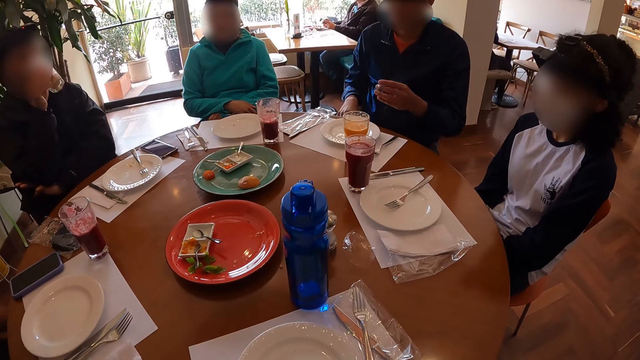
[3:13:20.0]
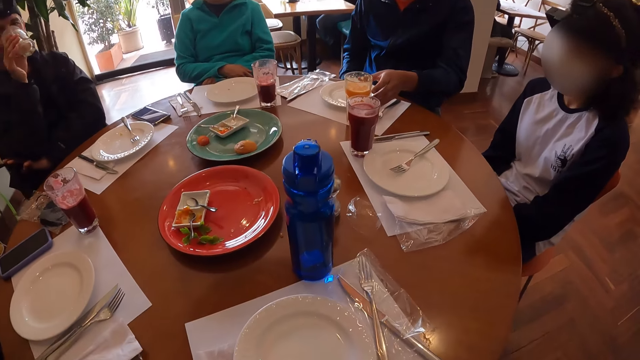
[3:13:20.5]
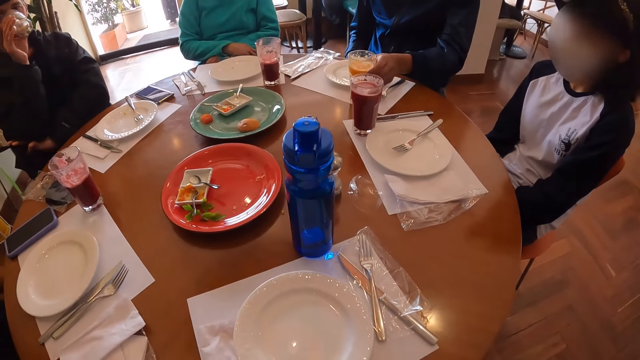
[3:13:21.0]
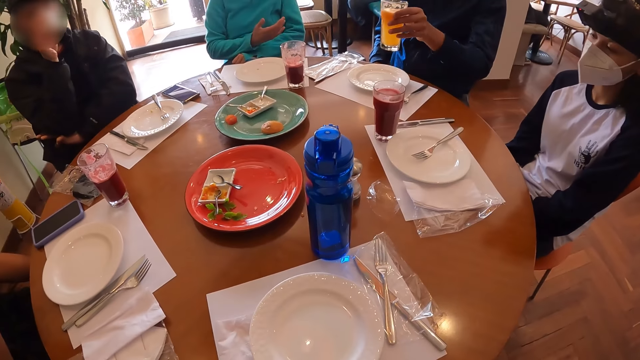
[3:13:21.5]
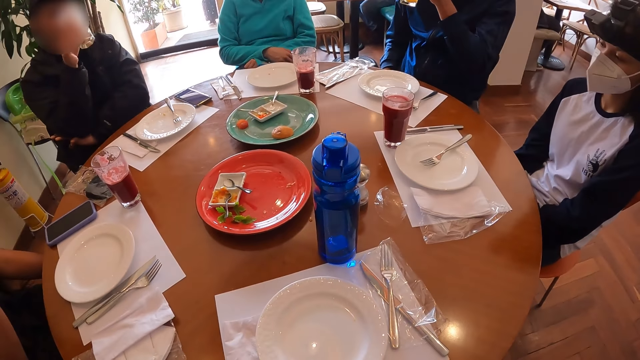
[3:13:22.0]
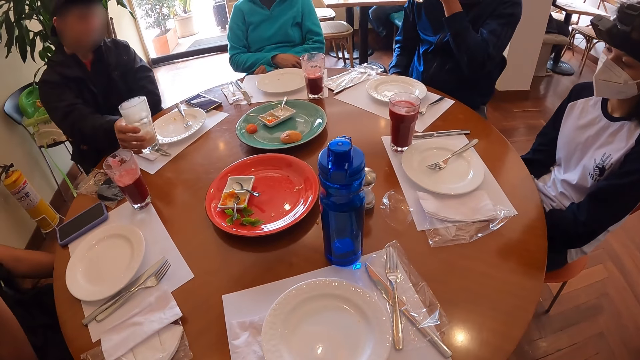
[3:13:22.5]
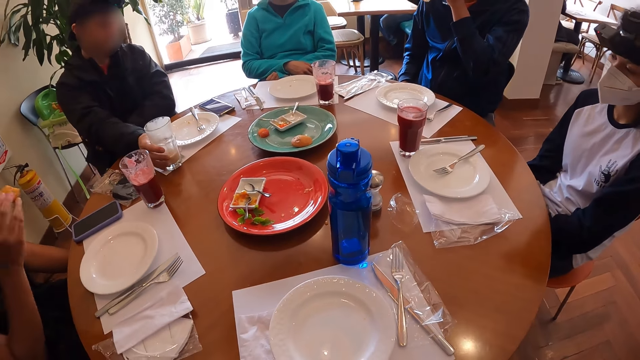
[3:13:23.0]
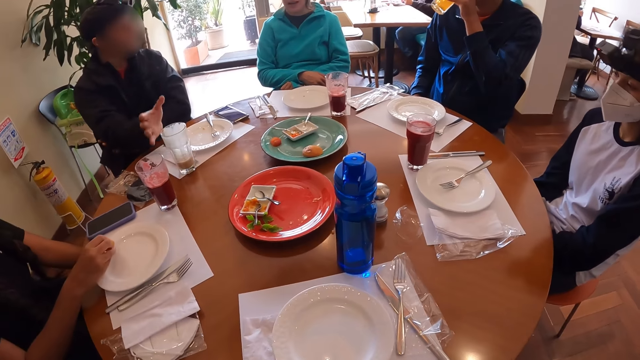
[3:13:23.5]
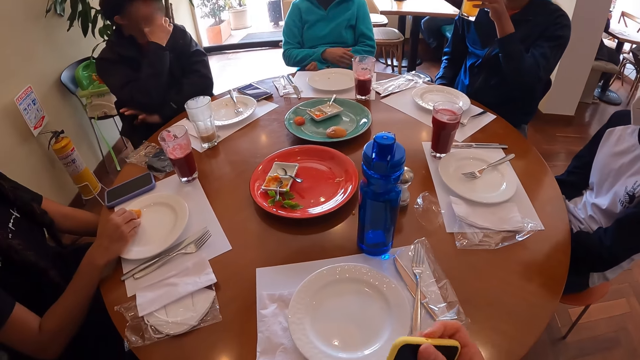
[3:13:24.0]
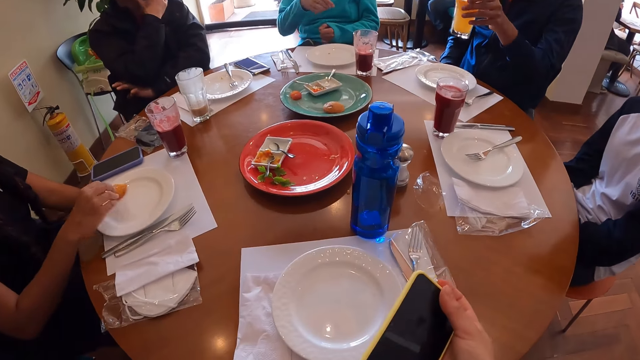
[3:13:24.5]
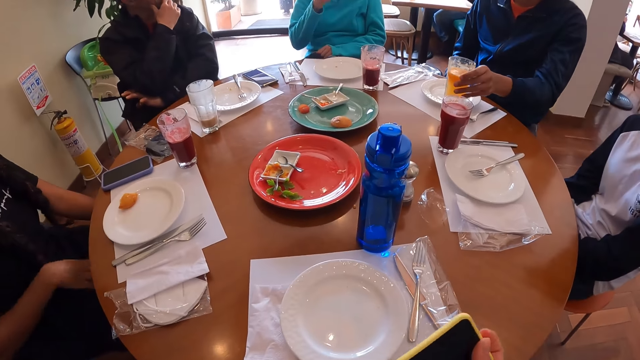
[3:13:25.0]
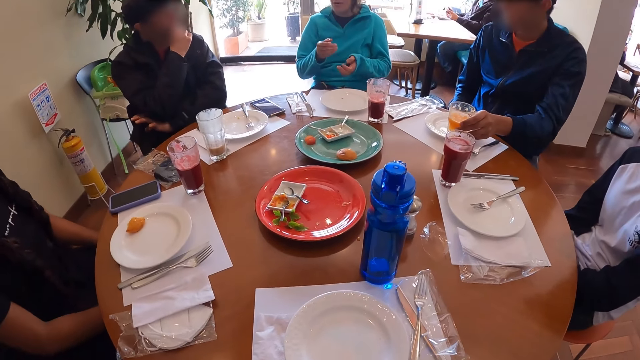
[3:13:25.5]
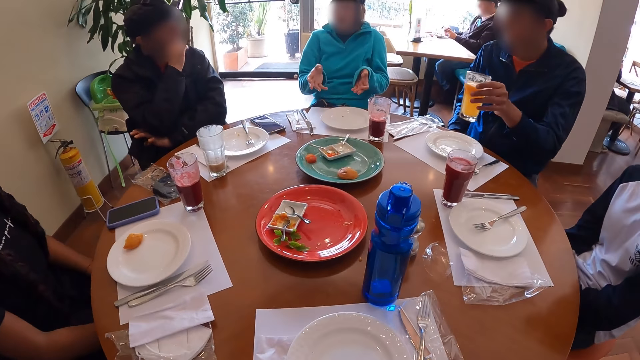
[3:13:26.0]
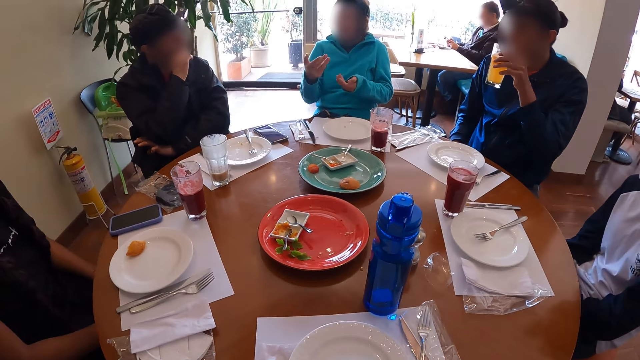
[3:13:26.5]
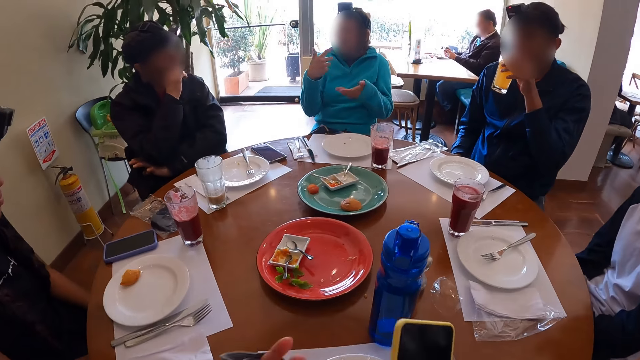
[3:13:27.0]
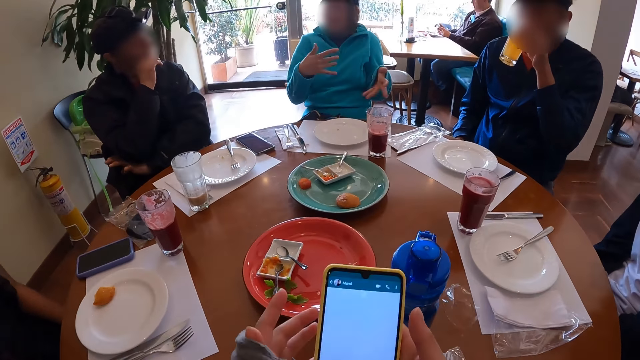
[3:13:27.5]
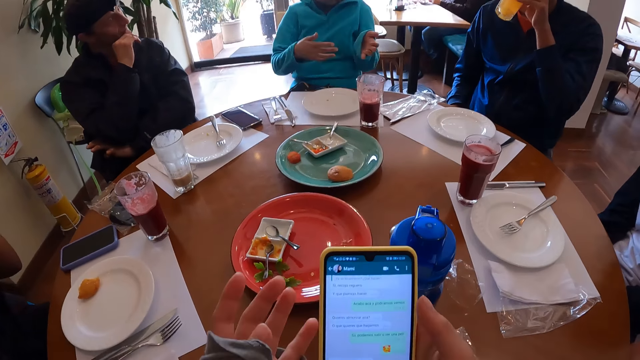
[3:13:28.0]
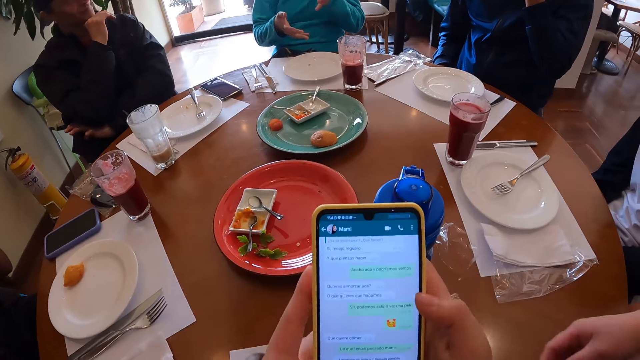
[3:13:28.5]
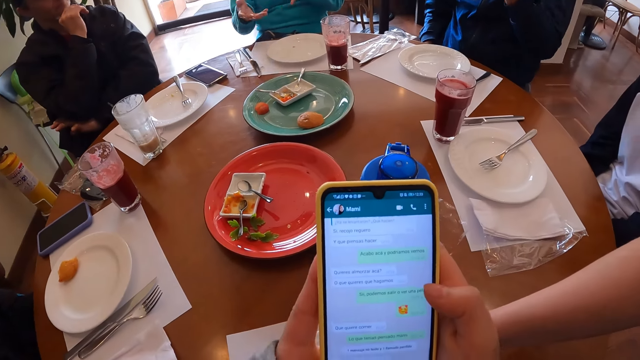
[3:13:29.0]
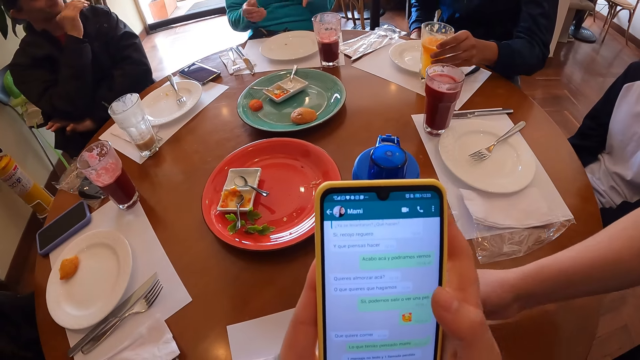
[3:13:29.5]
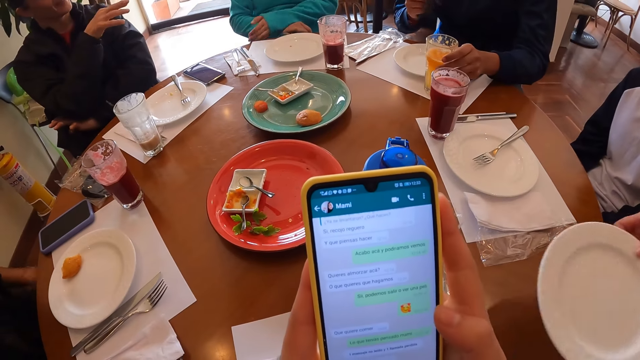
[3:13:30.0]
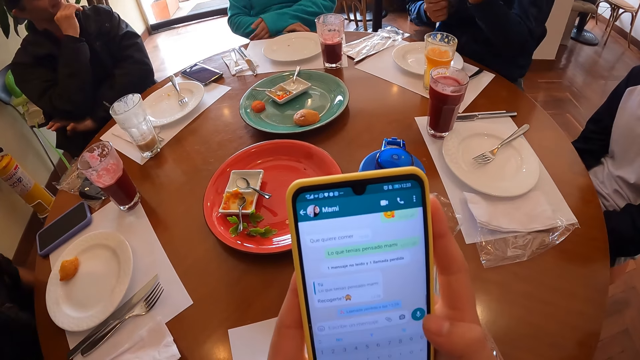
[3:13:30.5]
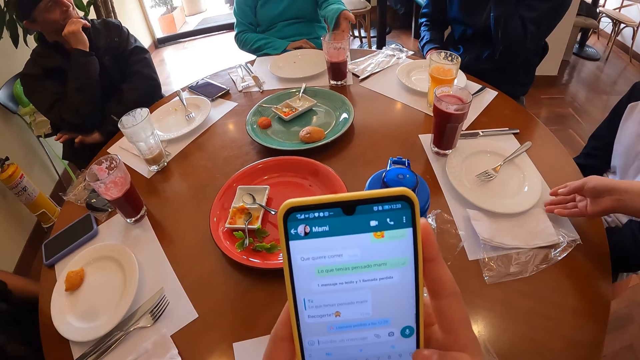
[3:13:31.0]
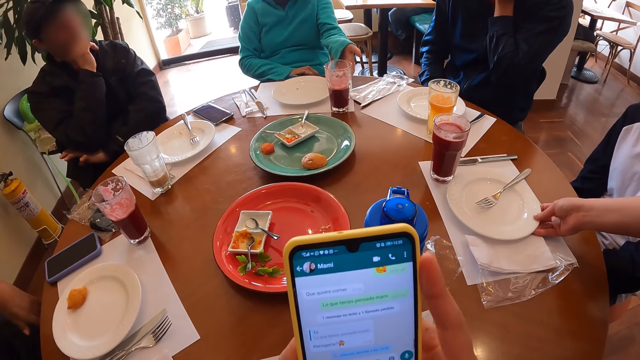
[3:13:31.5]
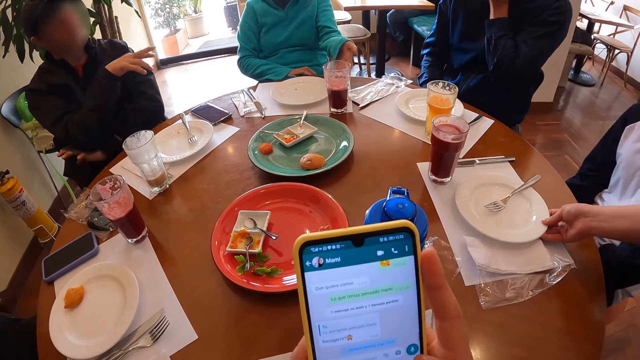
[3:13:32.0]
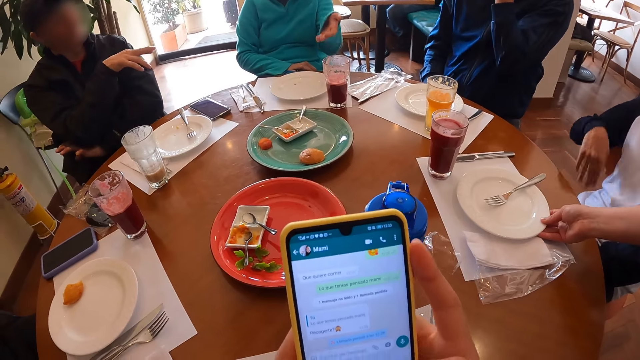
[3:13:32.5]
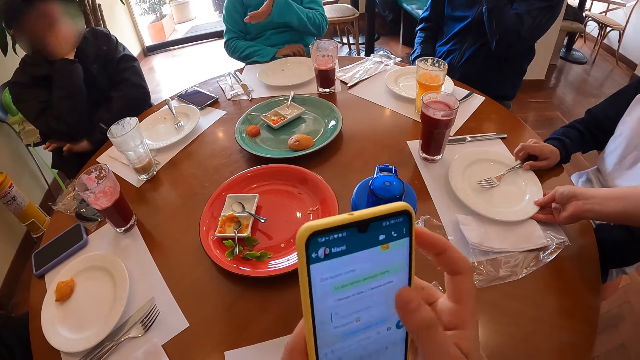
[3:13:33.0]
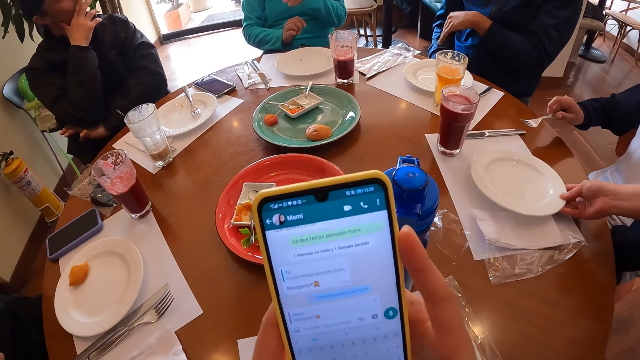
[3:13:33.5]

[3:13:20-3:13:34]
A man drinks juice from the glass of juice in his right hand. Another man picks the glass of juice from the table mat on the table with his left hand. A woman moves her hand. The other man drinks juice from the glass of juice in his left hand. The first man drops the glass of juice on the table mat on the table with his right hand. The first man places his right hand on his face. A second woman removes her right hand from her left hand on her lap. The camera wearer holds a phone in her right hand. The other man moves the glass of juice. The first woman uses gestures. The other man holds the glass of juice with his left hand. The second woman removes her left hand from her lap. The camera wearer looks around. The other man drinks juice from the glass of juice in his left hand. The camera wearer operates the phone in her right hand with her right hand. She operates the phone with her hands. She looks at the mobile phone. A waitress picks the plate from the table mat on the table with her right hand. The other man drops the glass of juice on the table mat on the table with his left hand. The second woman places her right hand on her lap. She places her left hand on her right hand on her lap. She removes her left hand from her right hand on her lap. The first woman uses gestures. The other man touches his face. The waitress shifts the plate on the table mat on the table with her right hand. The first man points to the other man with his right hand. He rubs his face with his right hand. A third woman picks the fork from the plate on the table mat on the table with her right hand. The camera wearer operates the mobile phone. The second woman removes her right hand from her lap. The waitress picks the plate from the table mat on the table with her right hand. The other man uses gestures.

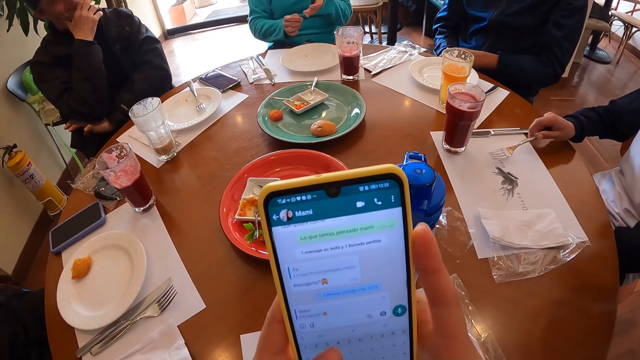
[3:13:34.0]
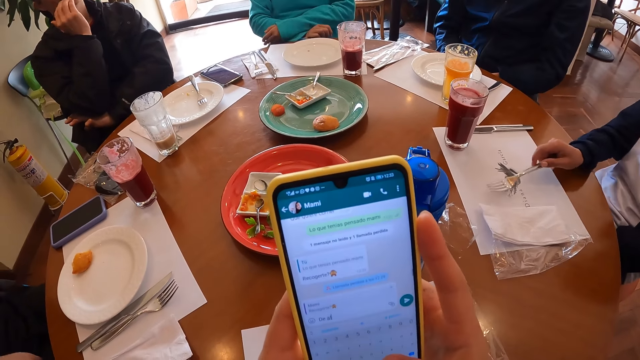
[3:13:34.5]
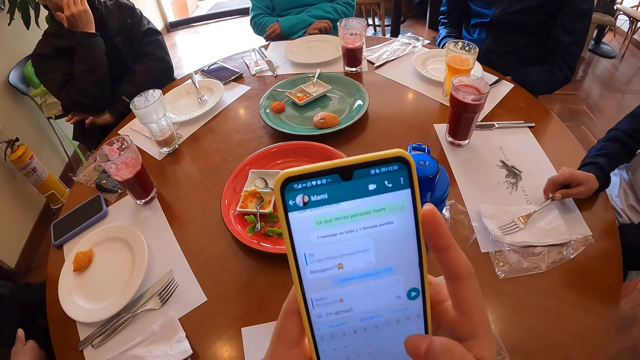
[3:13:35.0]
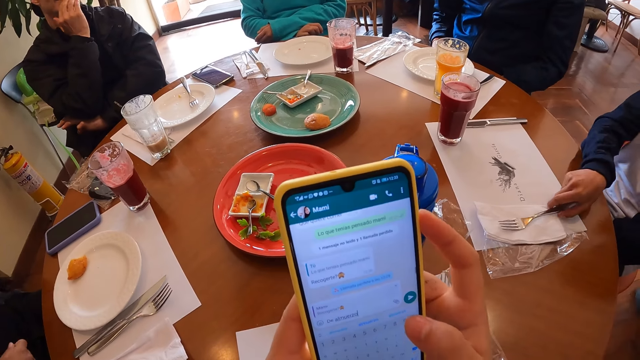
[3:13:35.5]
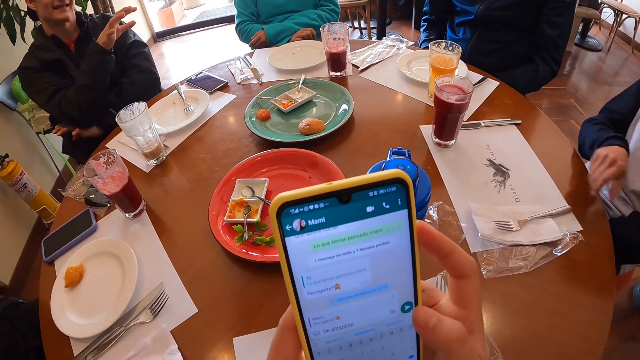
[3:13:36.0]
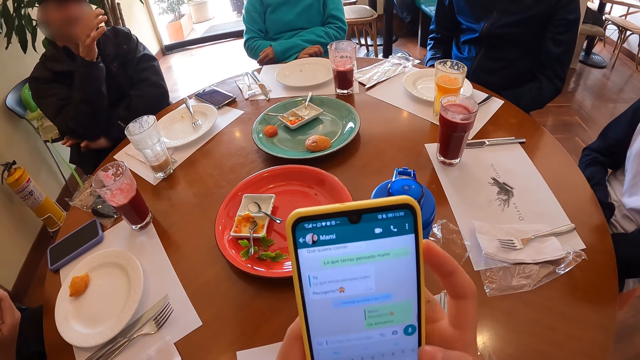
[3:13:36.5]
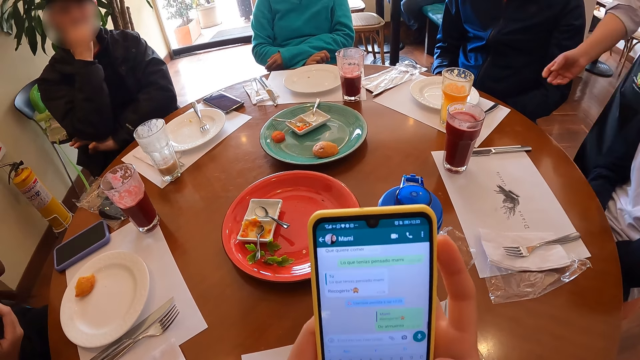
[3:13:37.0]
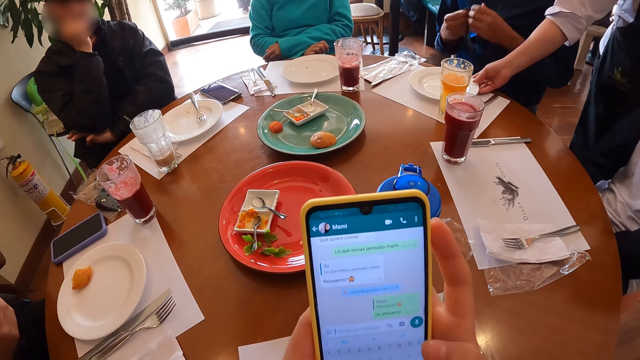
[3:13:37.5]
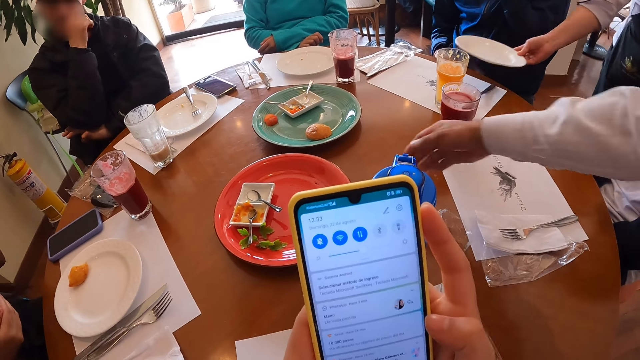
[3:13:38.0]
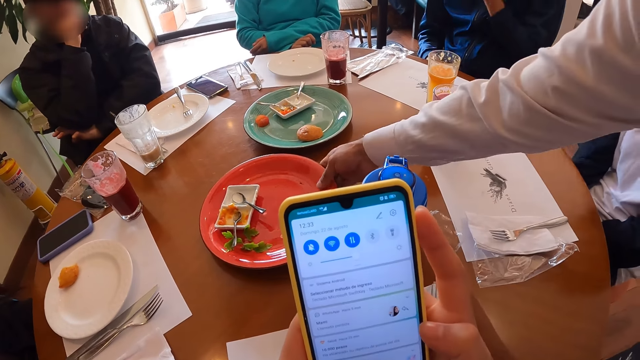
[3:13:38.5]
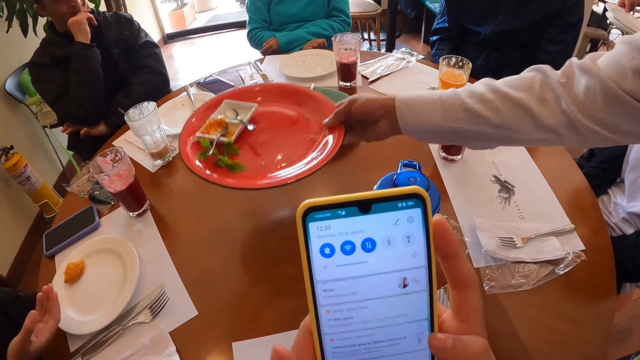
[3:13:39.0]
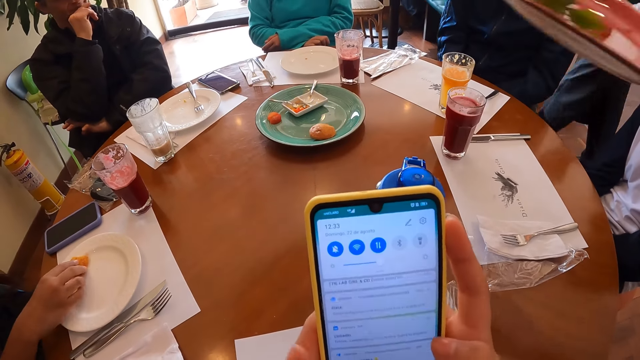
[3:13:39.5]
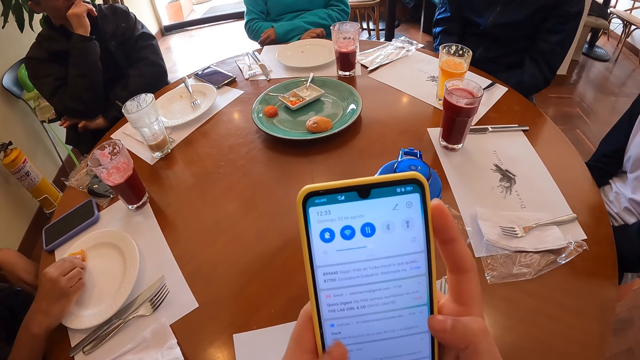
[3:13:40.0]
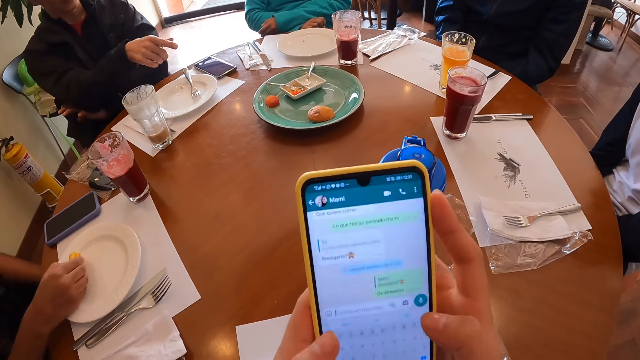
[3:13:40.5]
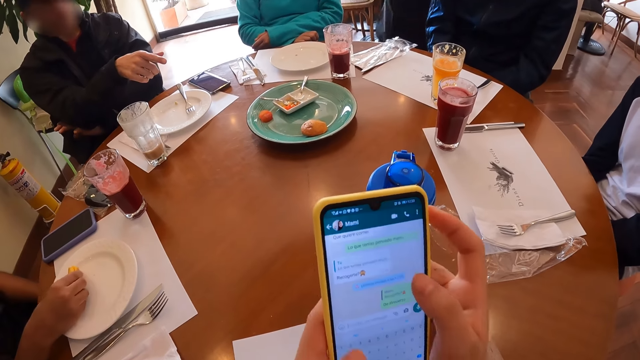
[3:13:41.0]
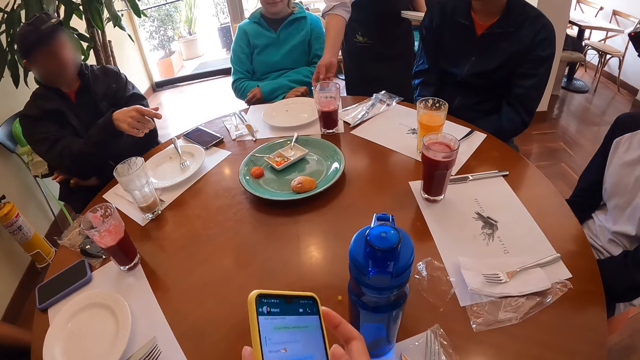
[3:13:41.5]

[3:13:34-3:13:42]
A woman places her right hand on her lap. She places her left hand on her right hand on her lap. Another woman drops the knife on the serviette on the table mat on the table with her right hand. A man places his right hand on his face. A waitress picks the plate from the table mat on the table with her right hand. The man moves his hands. A waiter picks the plate from the table with his right hand. The camera wearer looks at a mobile phone. The man points to the first woman with his right hand.
